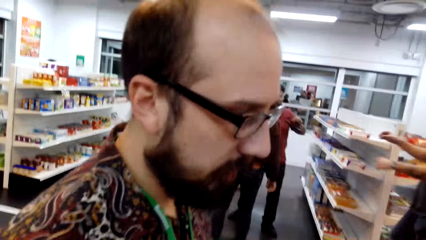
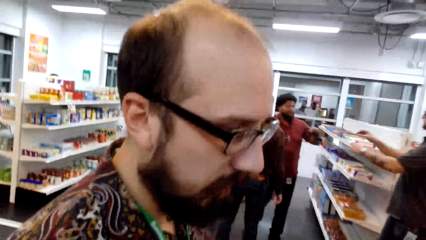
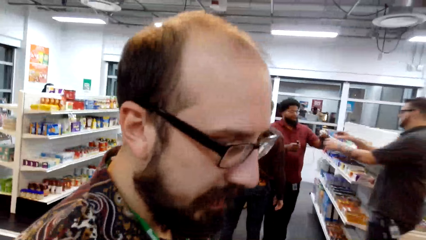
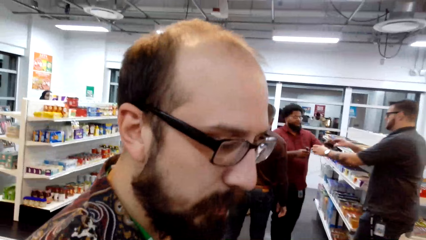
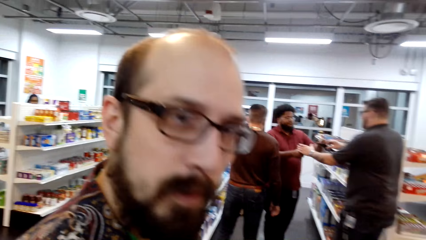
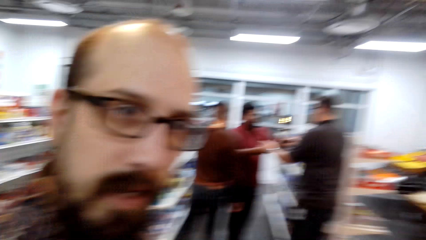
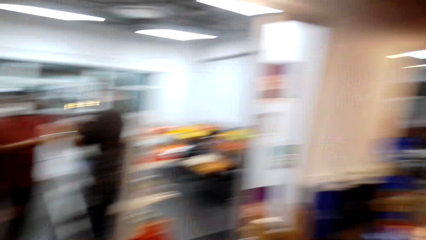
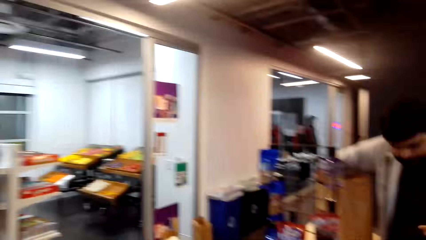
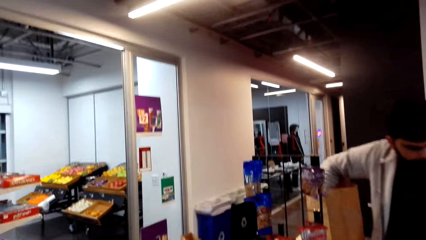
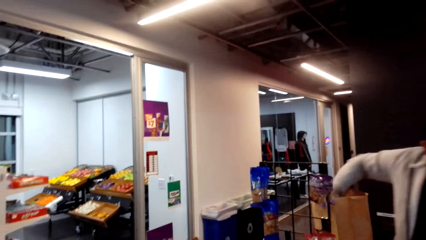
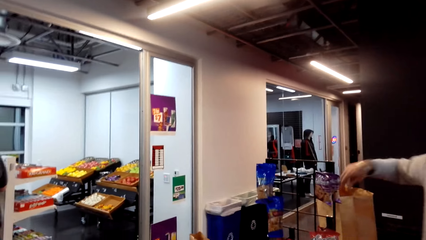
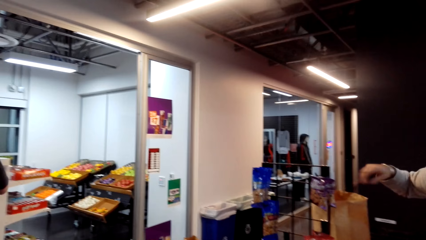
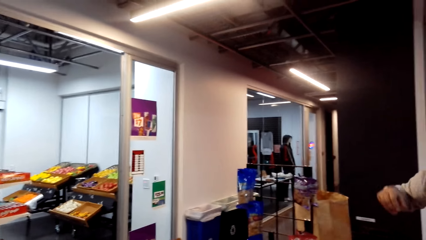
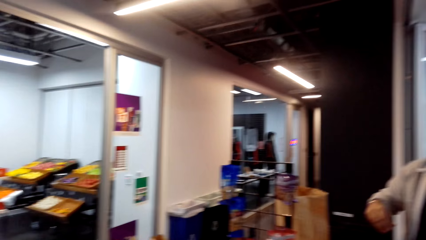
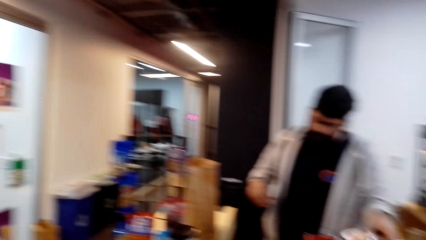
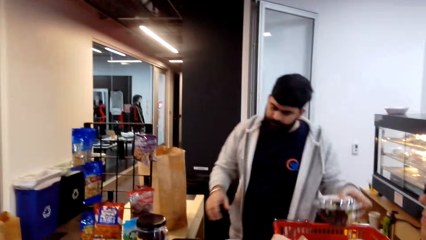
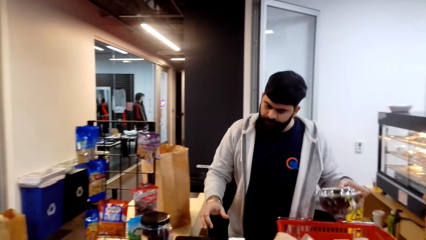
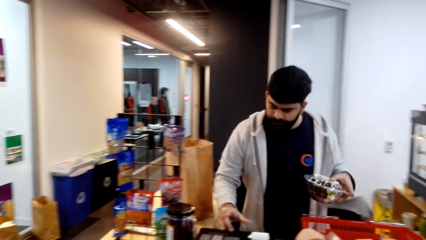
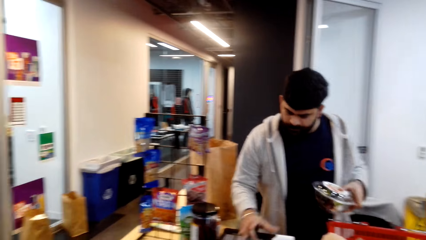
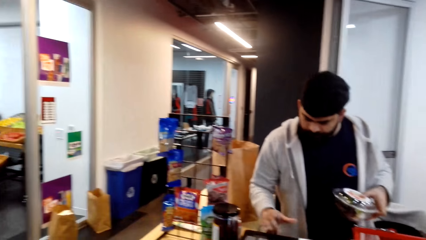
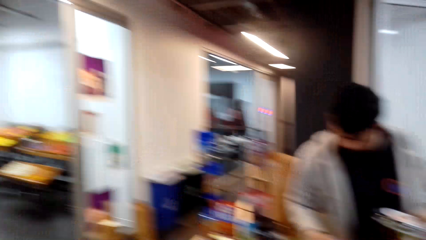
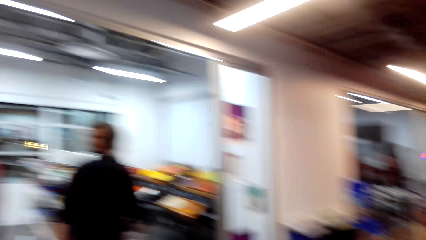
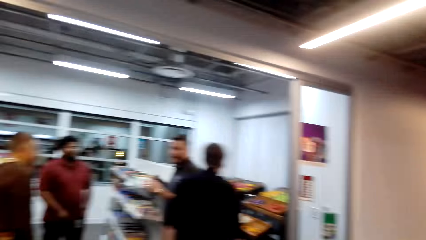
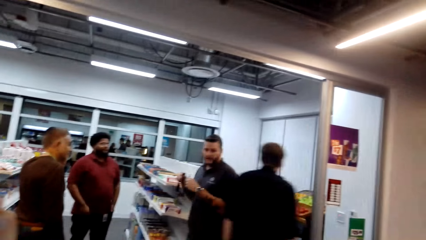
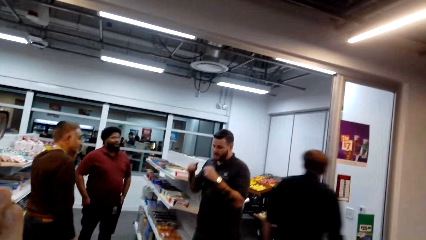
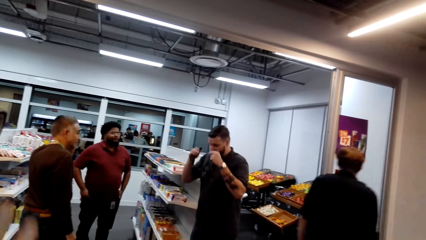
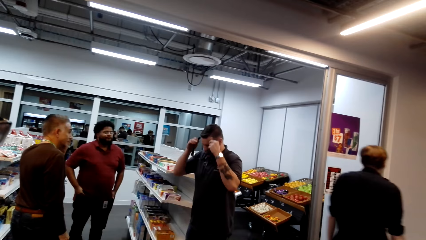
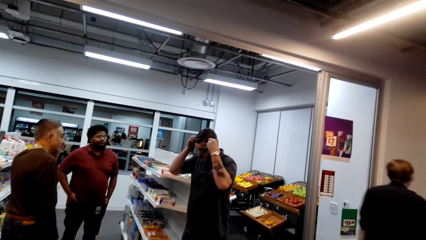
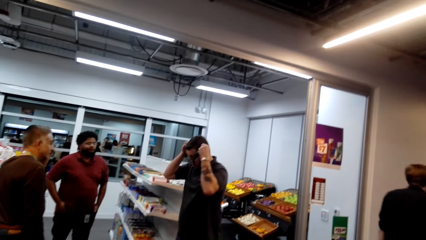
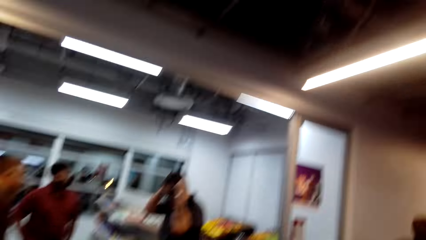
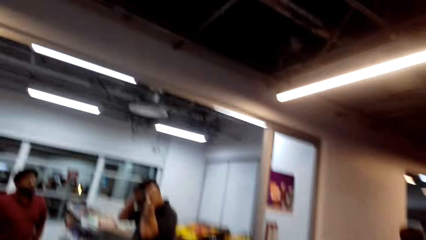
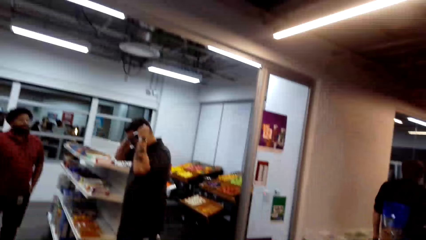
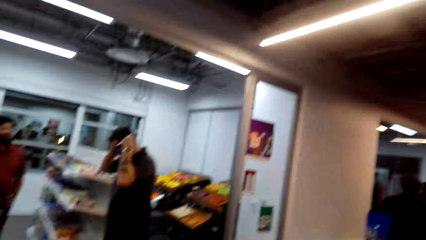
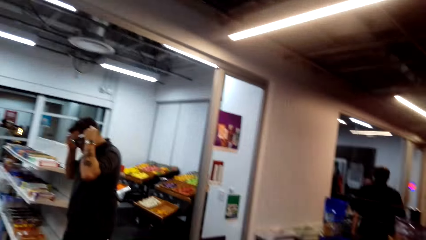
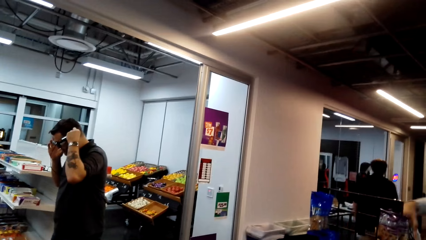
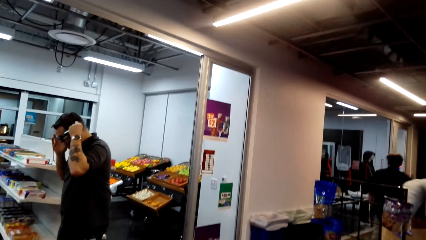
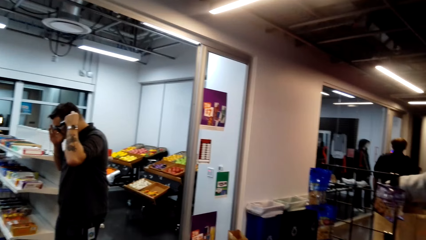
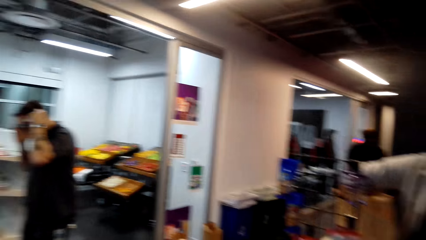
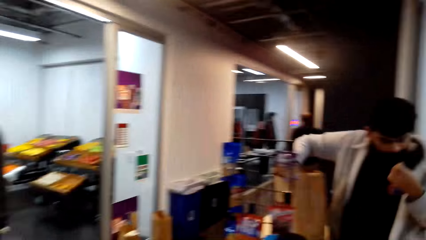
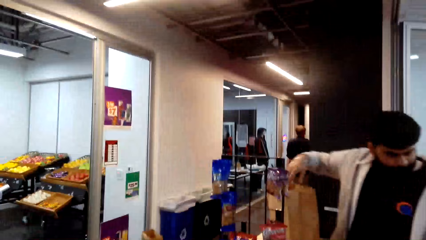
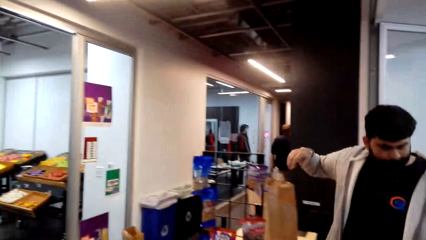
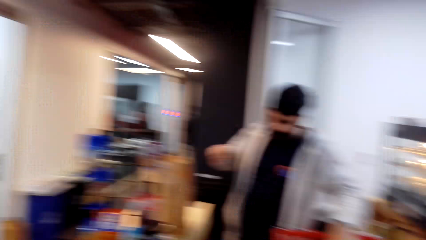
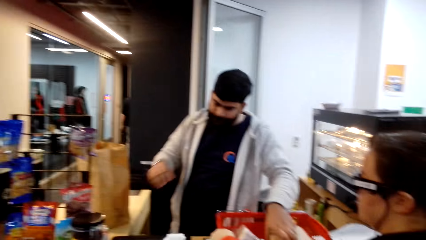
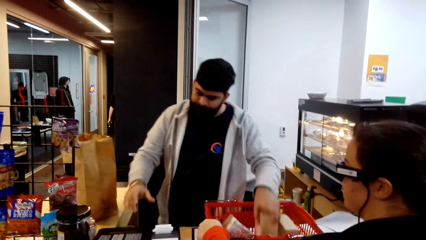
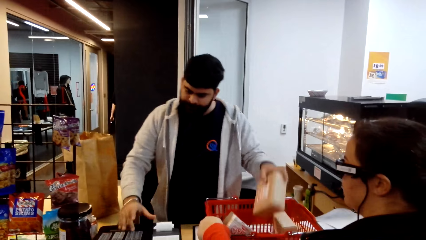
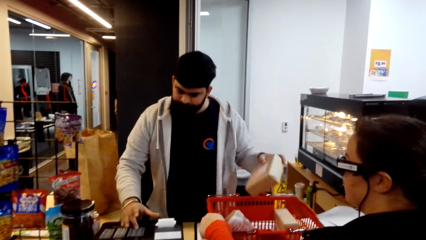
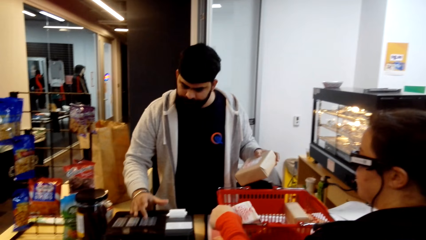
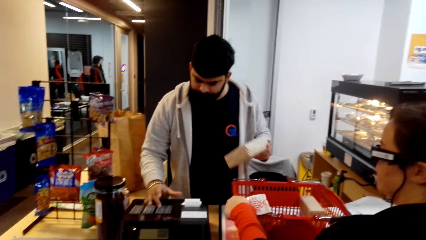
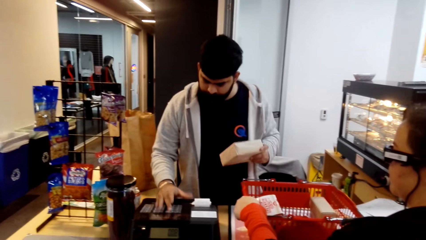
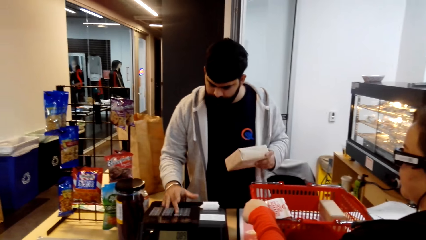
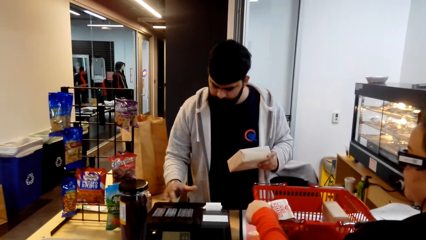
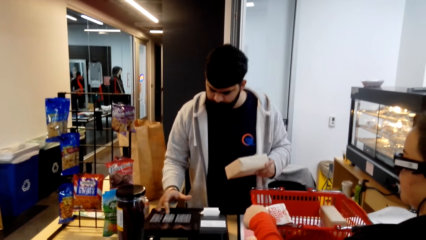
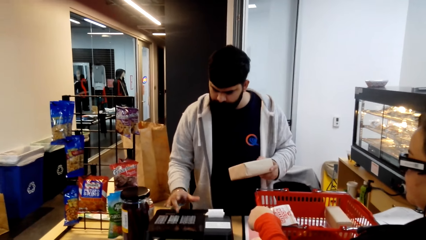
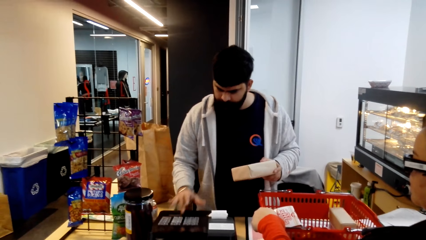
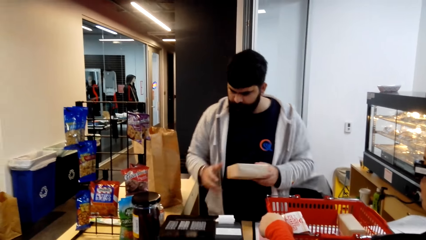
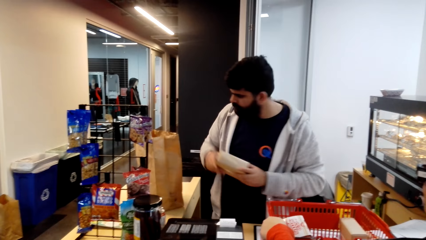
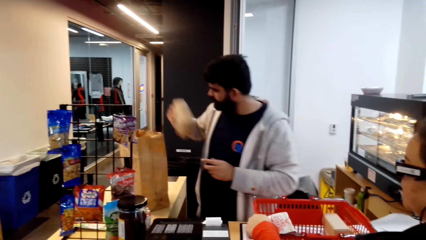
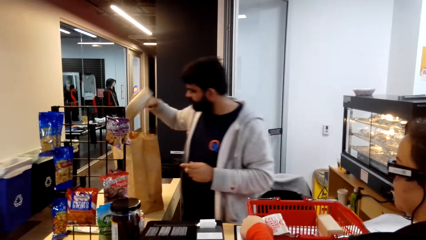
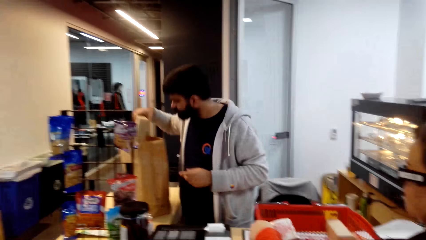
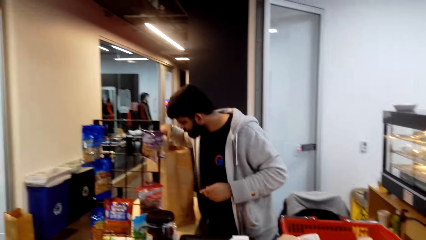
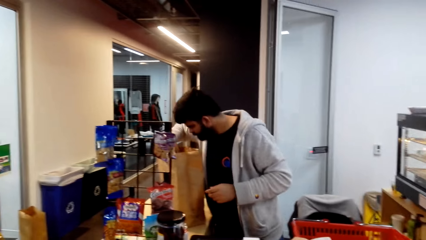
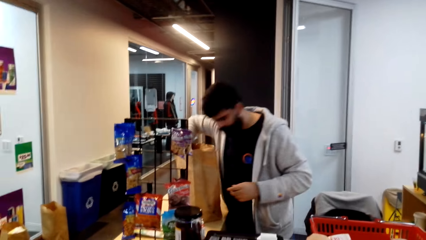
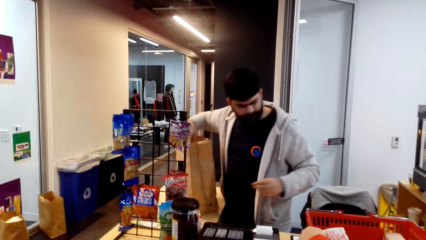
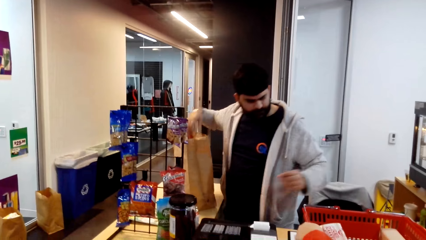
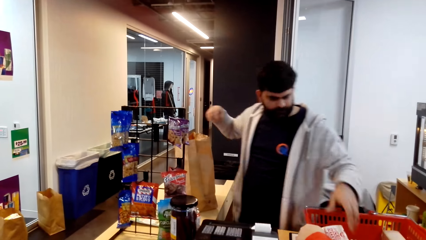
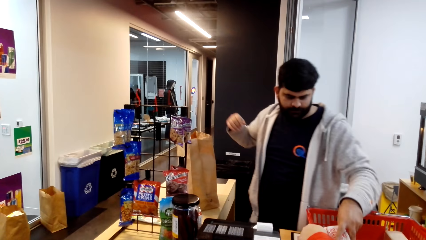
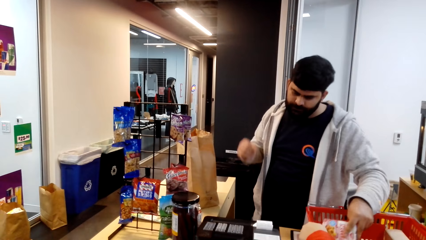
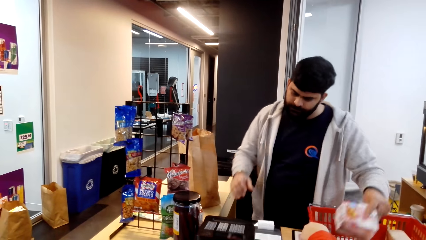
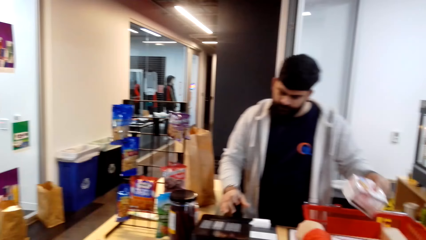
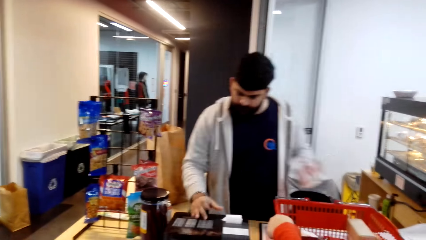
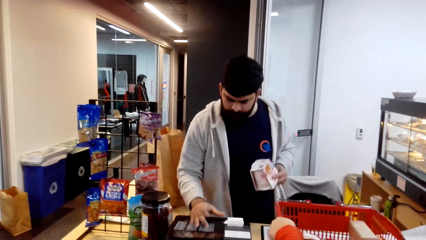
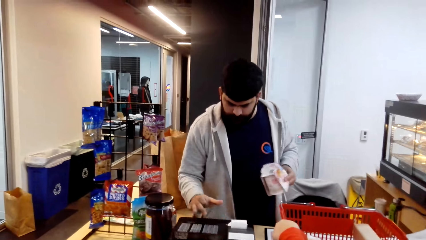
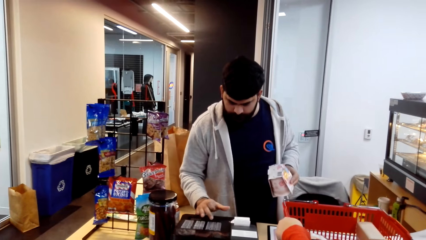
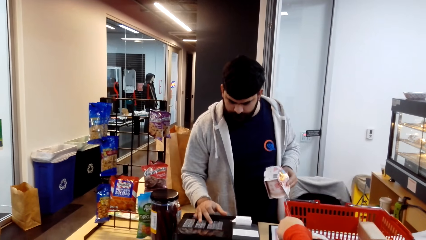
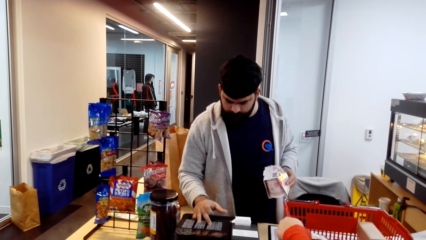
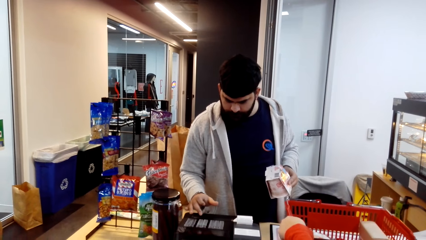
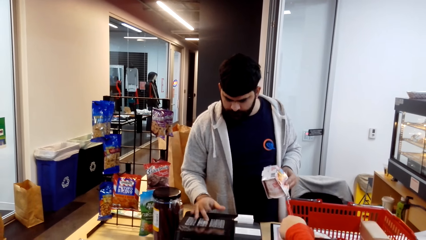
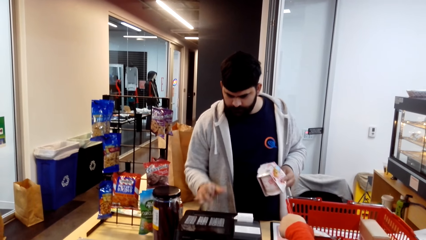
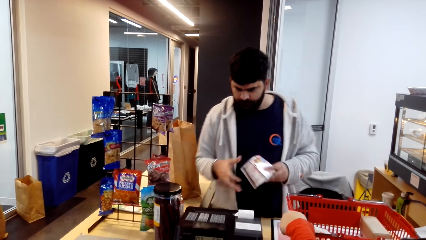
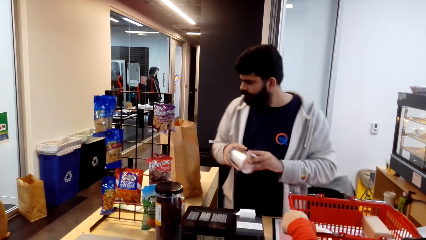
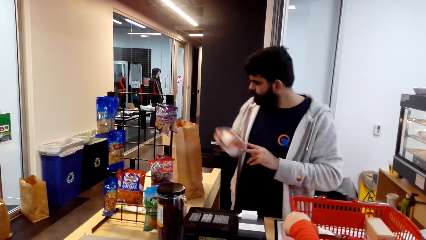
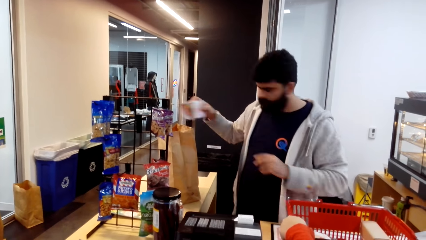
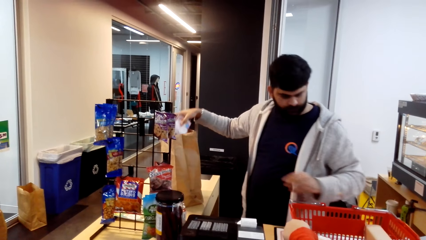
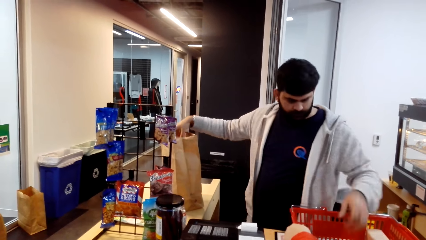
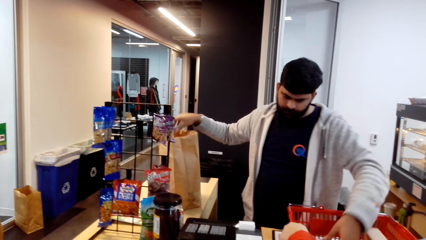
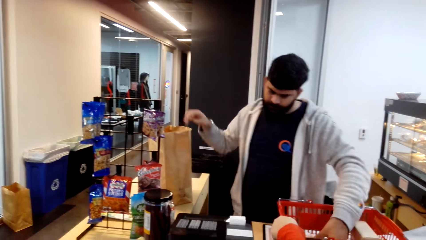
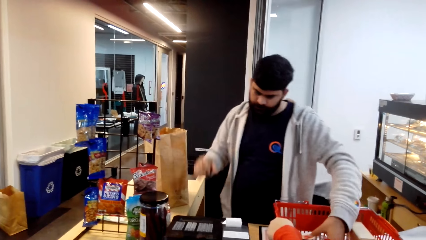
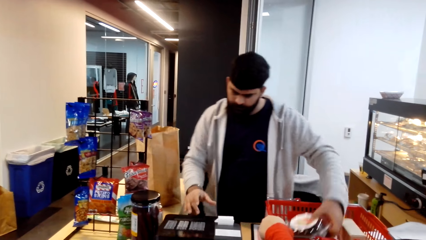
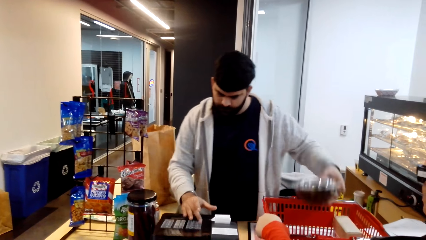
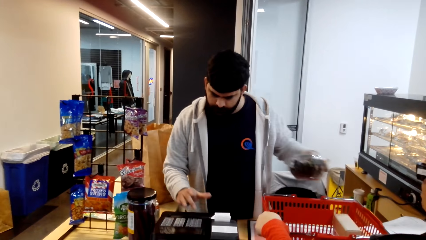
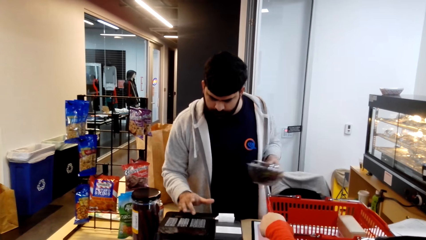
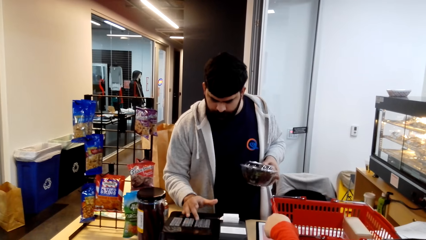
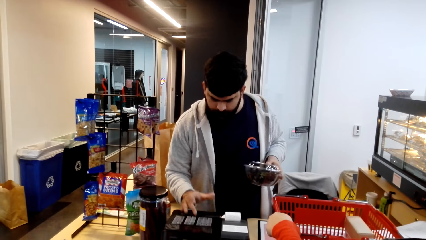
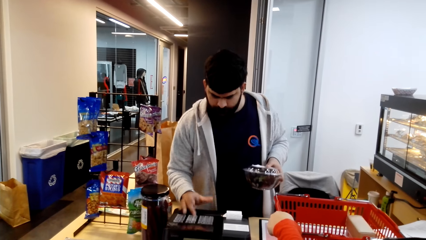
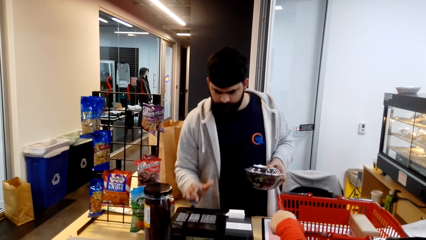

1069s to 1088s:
The camera wearer looks around the supermarket. They look at the cashier. A man picks something from the basket trolley. The man clicks the machine. The man places something in the bag.
